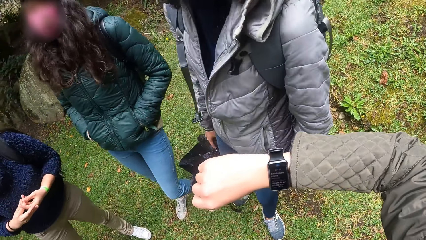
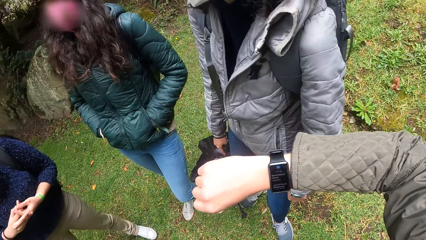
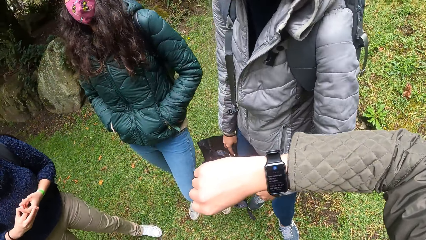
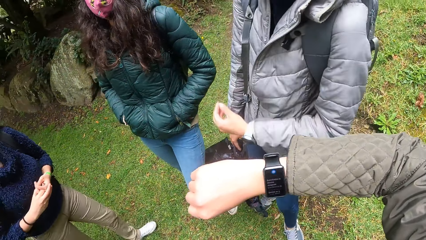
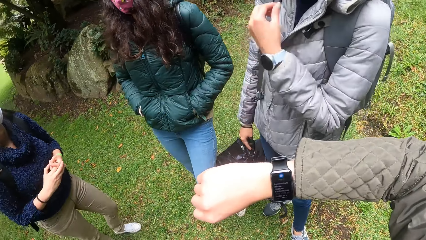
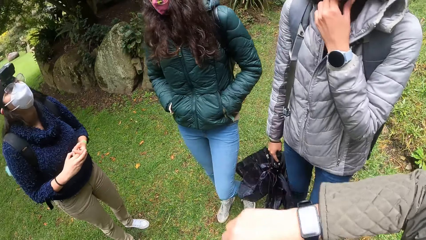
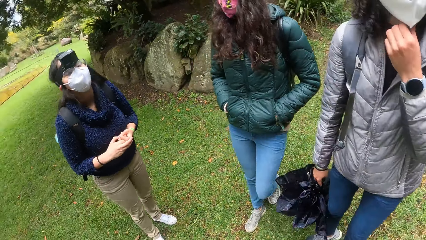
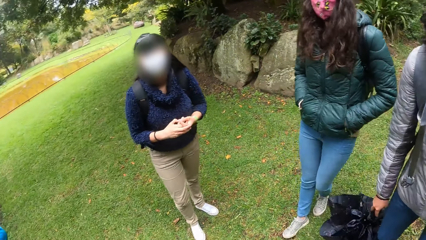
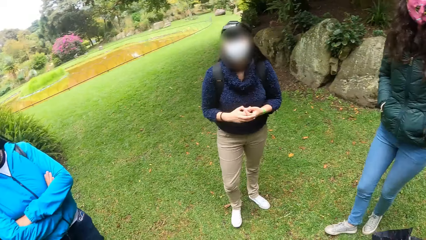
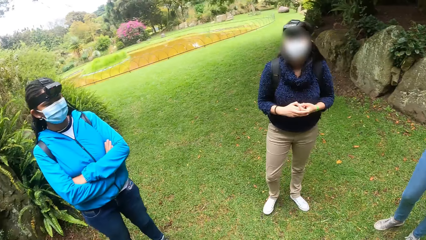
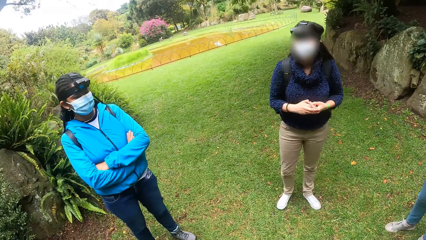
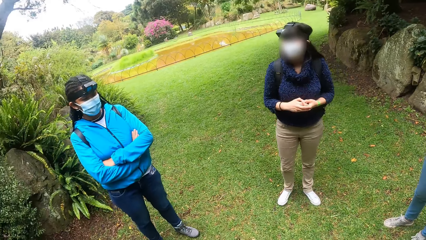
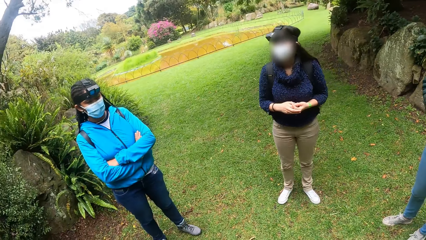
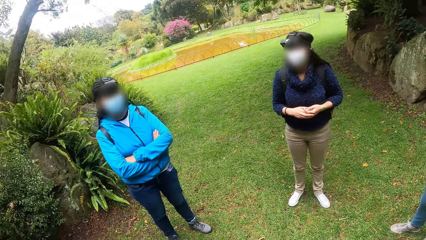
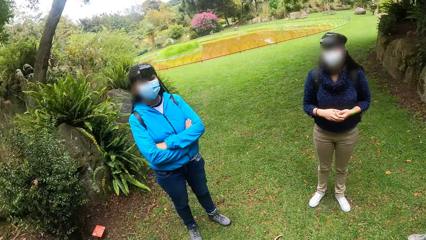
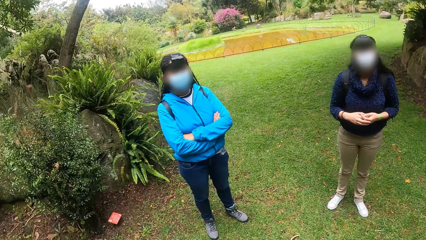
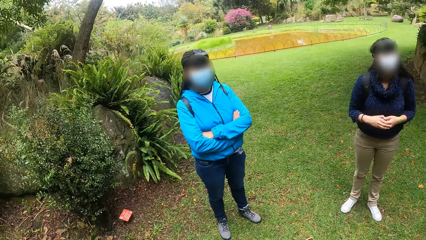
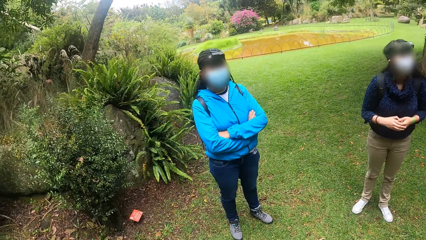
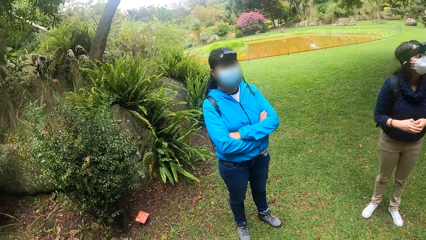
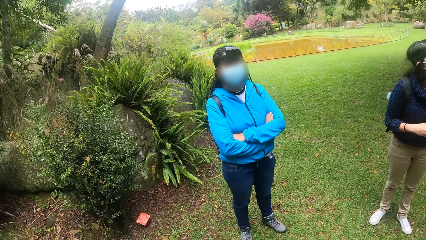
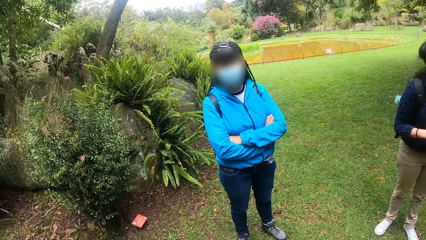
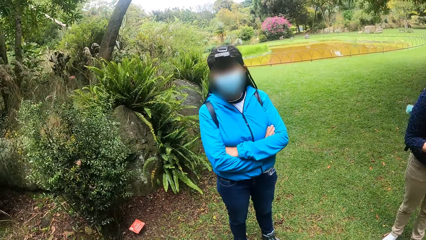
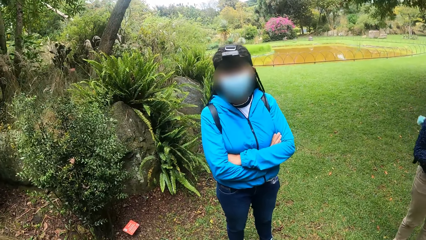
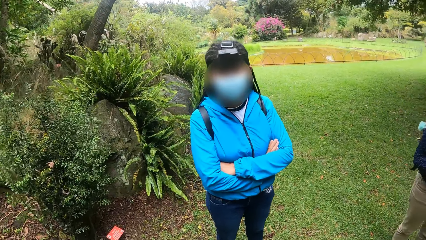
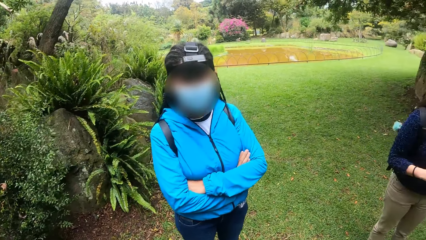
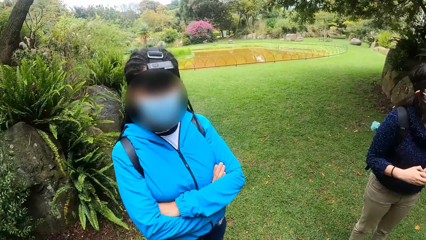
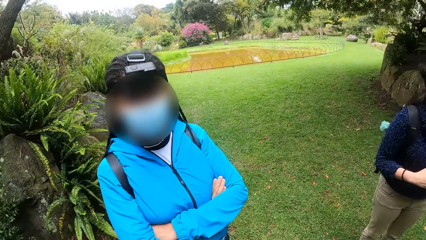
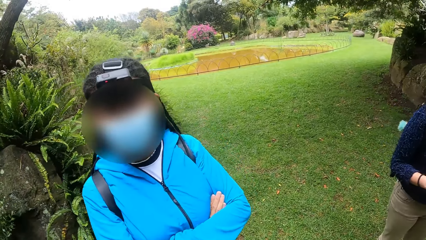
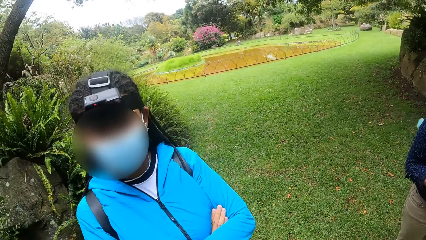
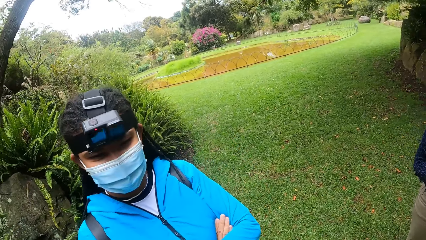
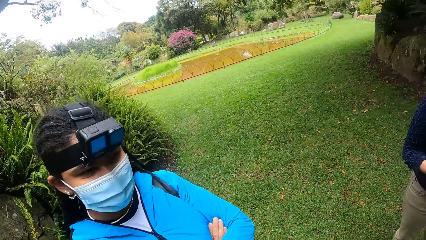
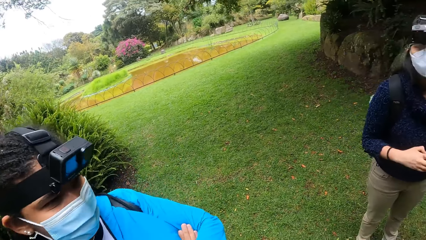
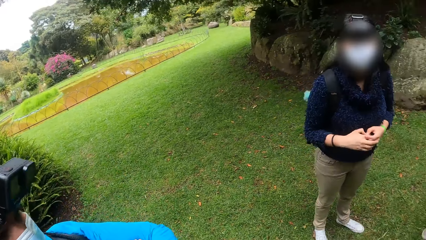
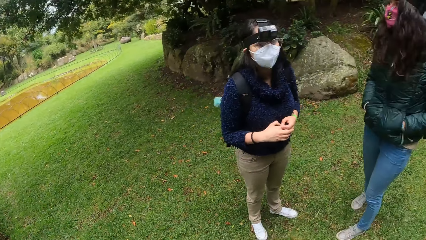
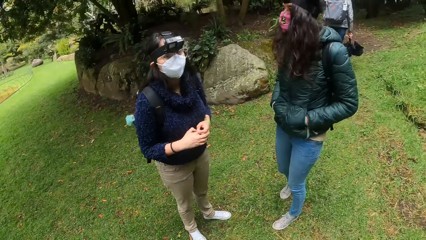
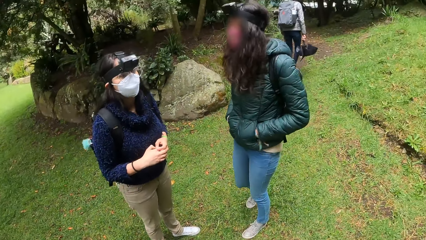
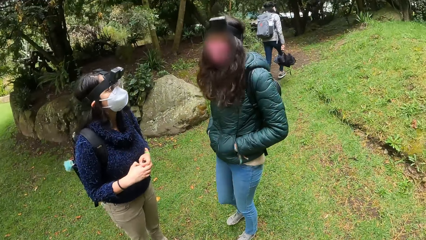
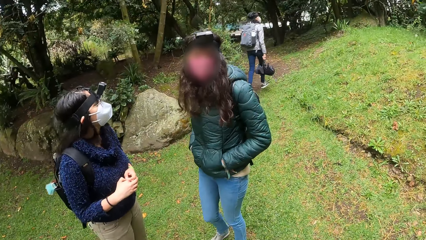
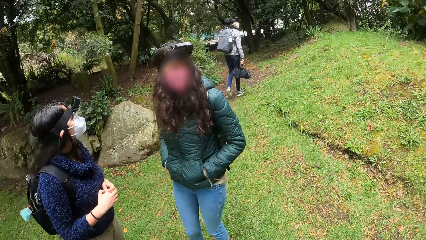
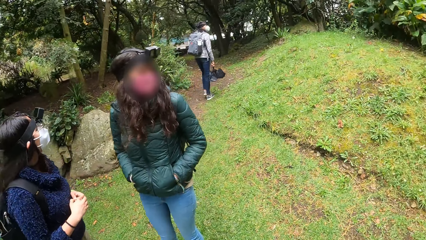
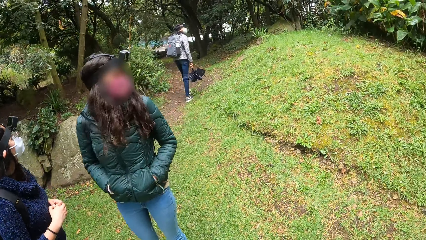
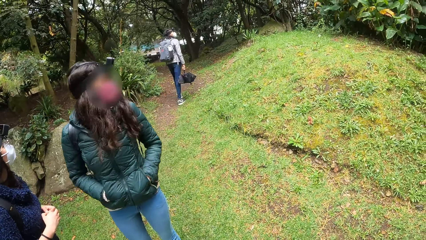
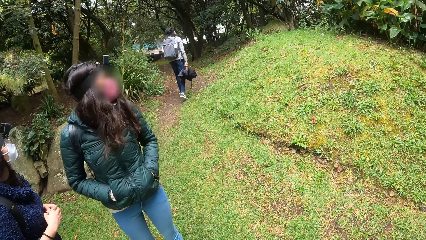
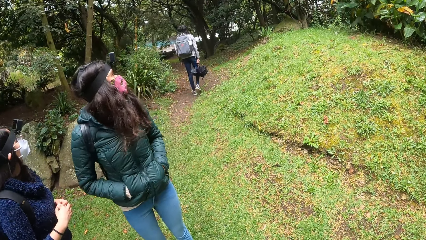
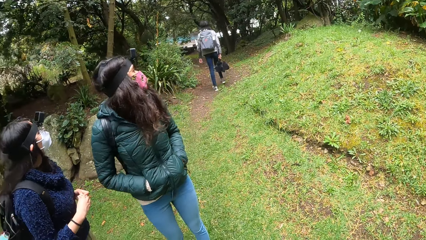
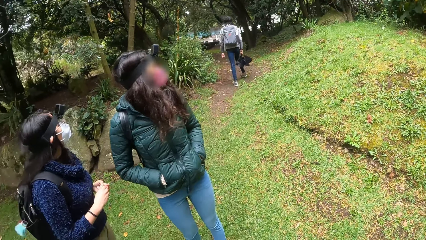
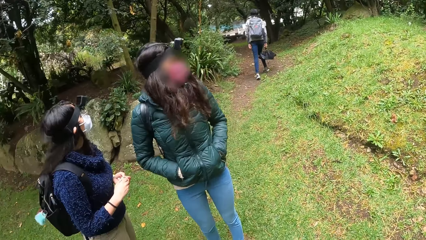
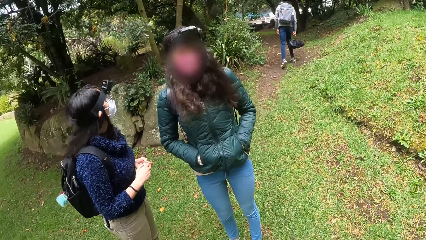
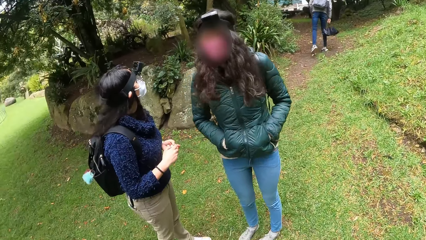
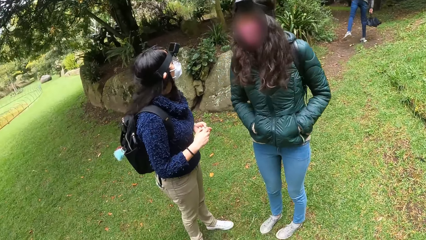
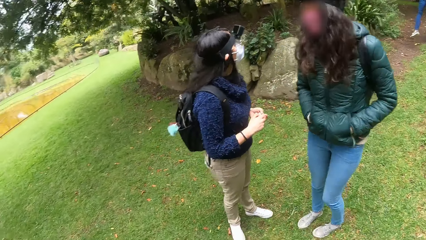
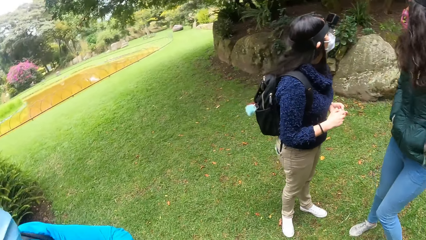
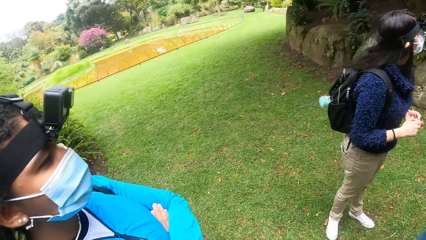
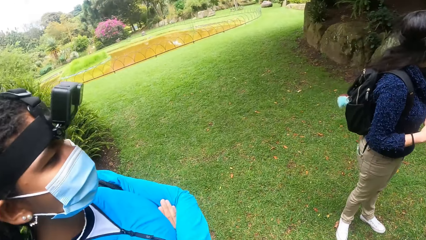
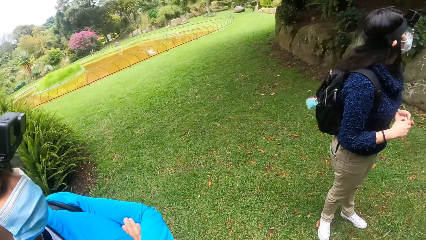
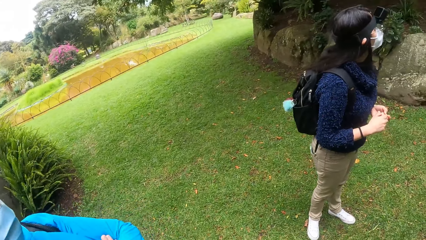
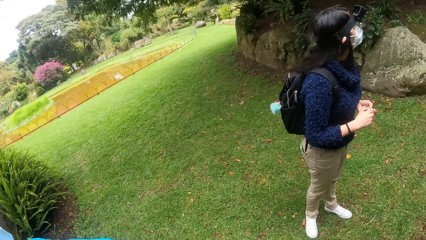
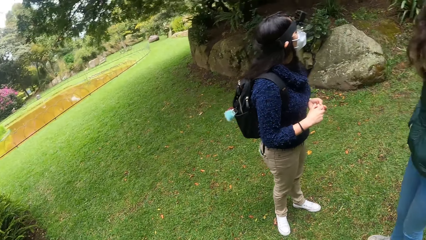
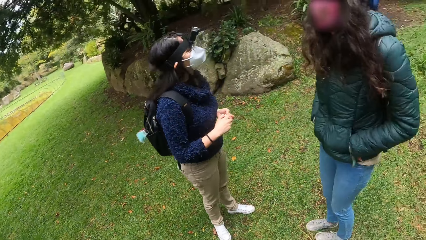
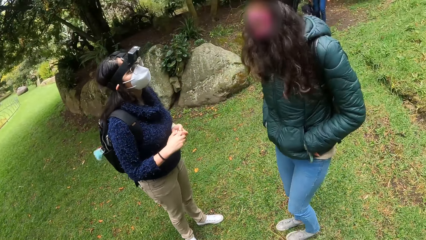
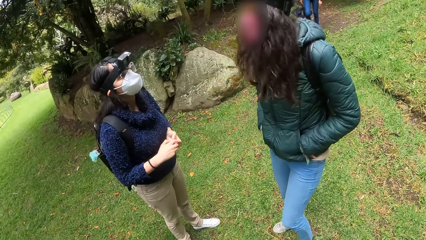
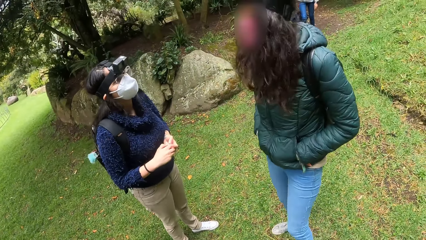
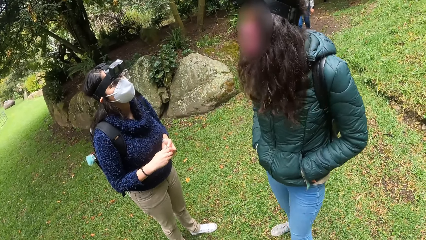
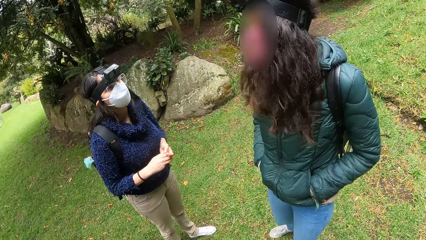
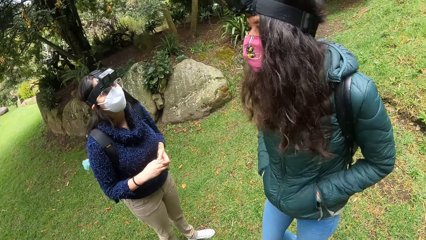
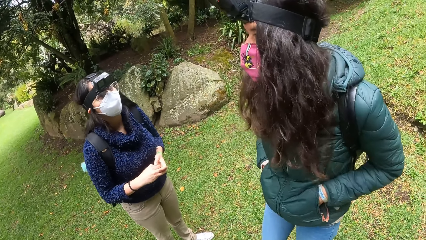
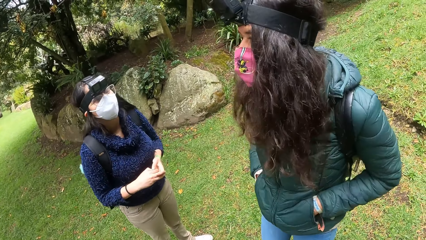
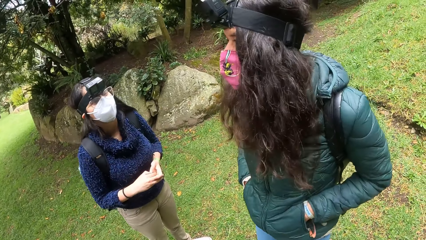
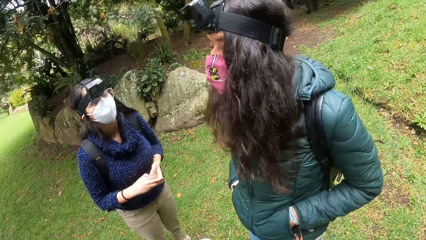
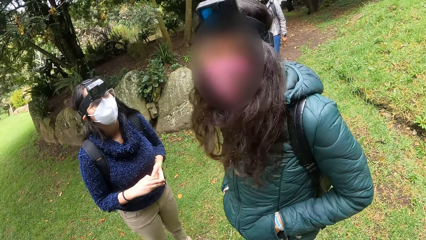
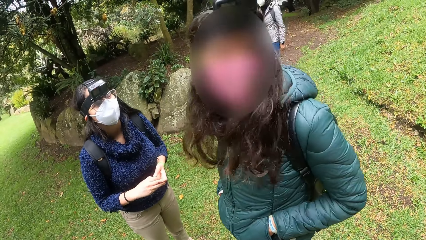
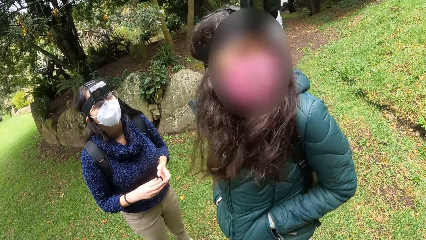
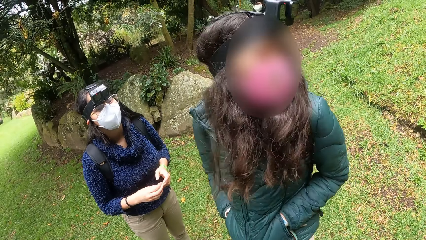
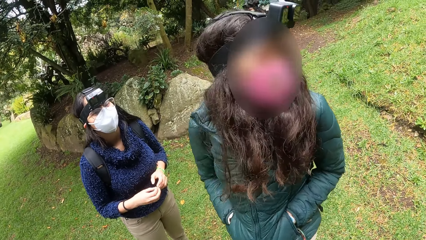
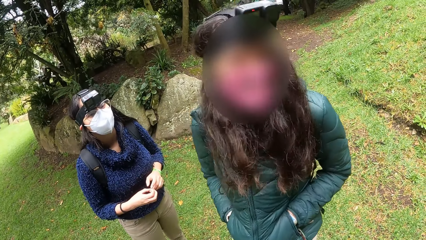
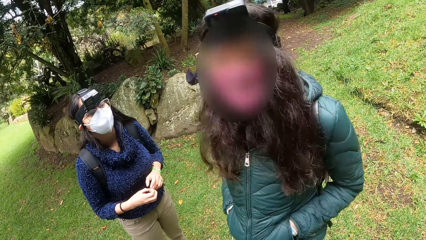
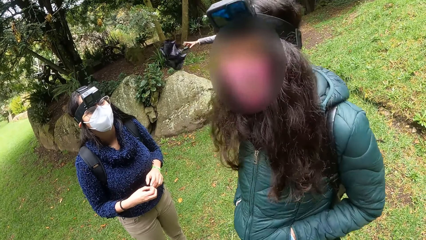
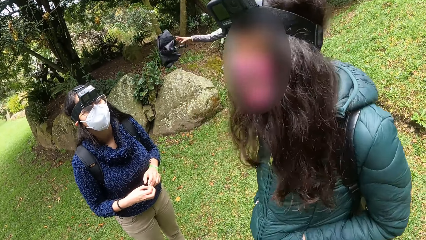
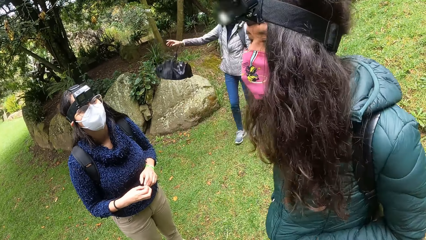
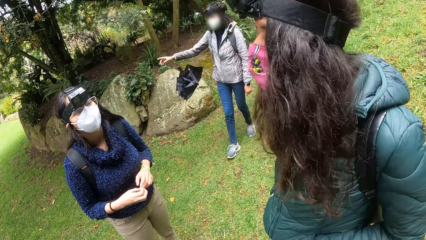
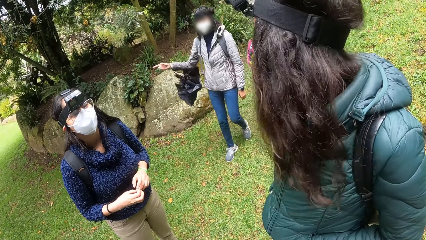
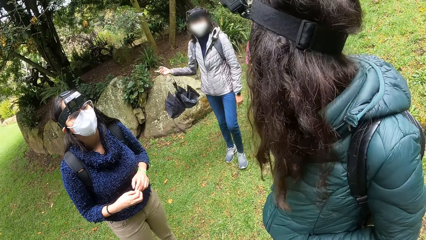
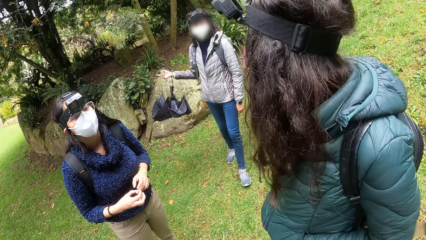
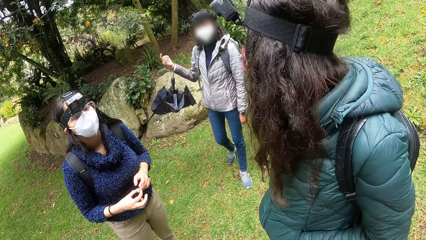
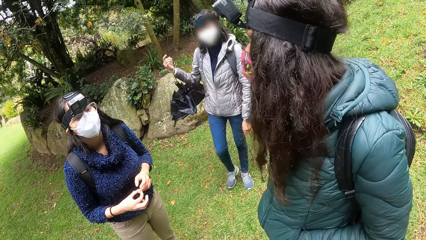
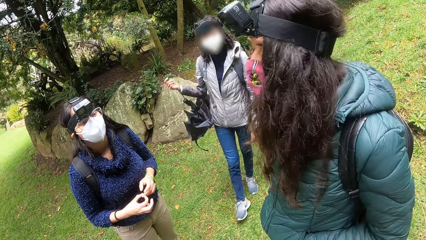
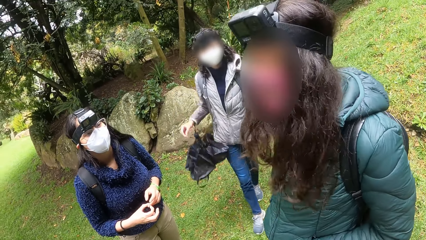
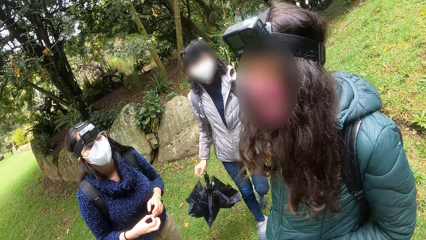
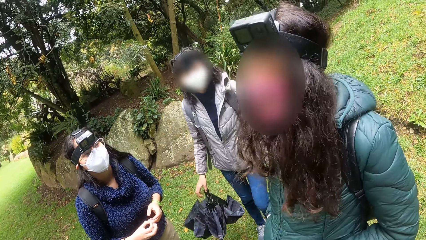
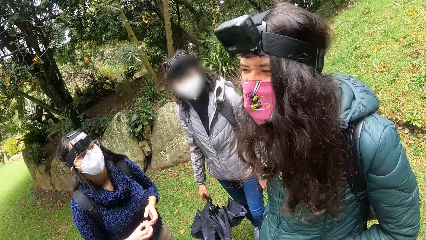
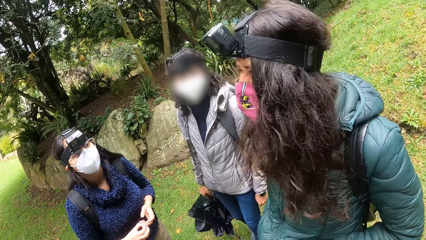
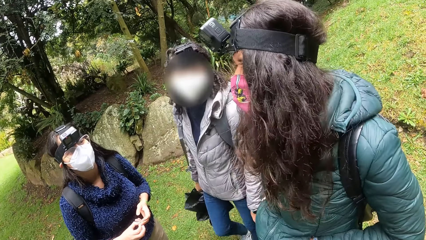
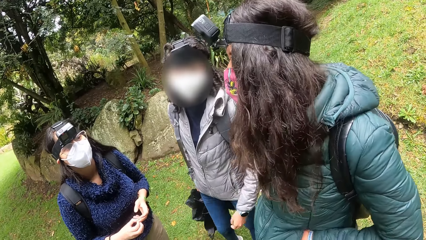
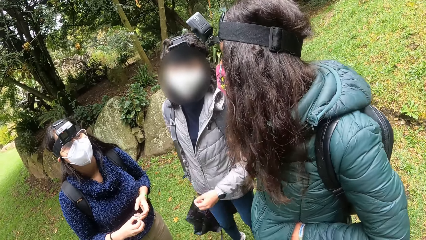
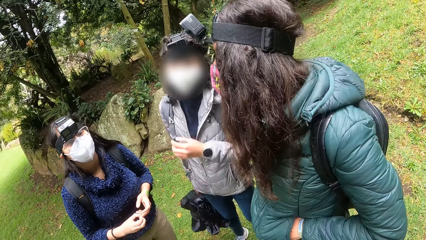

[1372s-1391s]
The camera wearer interacts with a woman. They move towards the woman. Another woman walks in the park, away from the camera wearer. A third woman interacts with a fourth woman. The camera wearer looks around. The third woman moves towards the camera wearer. A fifth woman interacts with the camera wearer and the other women. The second woman walks towards the camera wearer. The second woman gestures with her right hand. The third woman interacts with the camera wearer. The second woman talks to the third woman.
